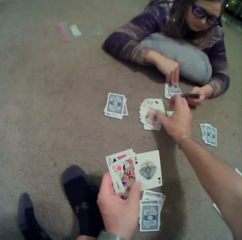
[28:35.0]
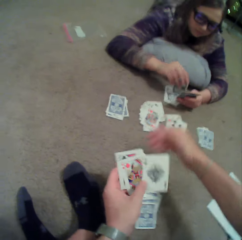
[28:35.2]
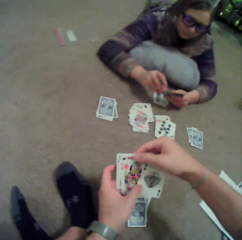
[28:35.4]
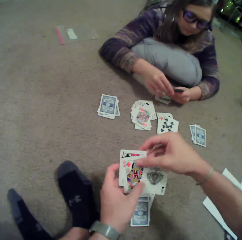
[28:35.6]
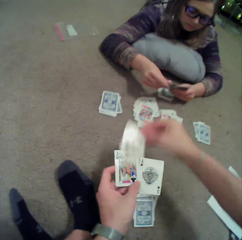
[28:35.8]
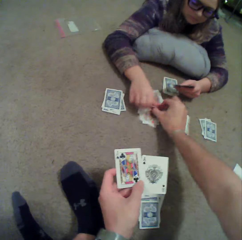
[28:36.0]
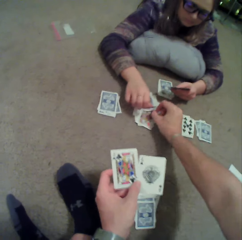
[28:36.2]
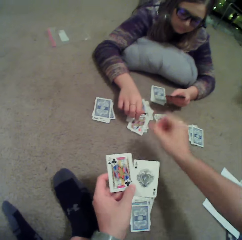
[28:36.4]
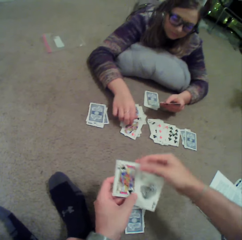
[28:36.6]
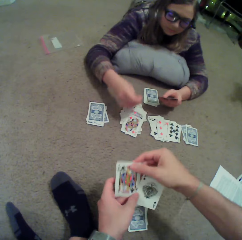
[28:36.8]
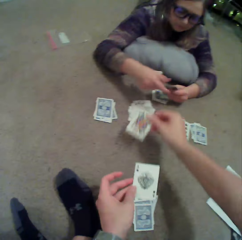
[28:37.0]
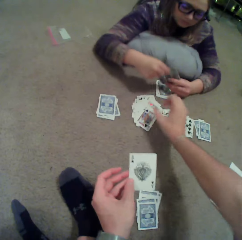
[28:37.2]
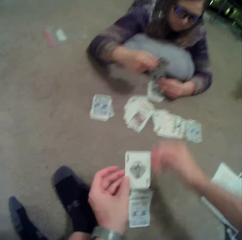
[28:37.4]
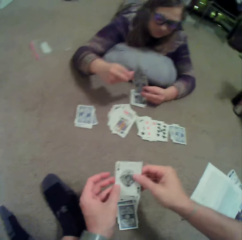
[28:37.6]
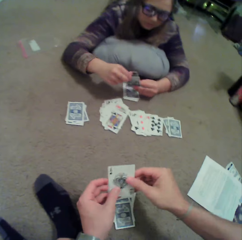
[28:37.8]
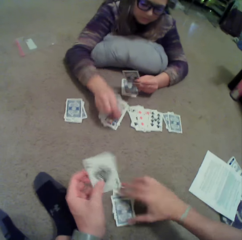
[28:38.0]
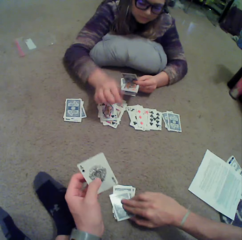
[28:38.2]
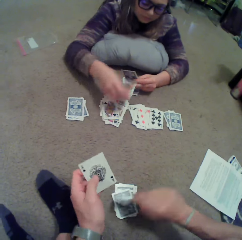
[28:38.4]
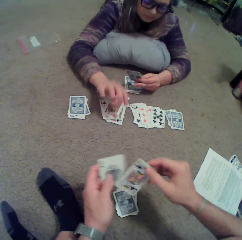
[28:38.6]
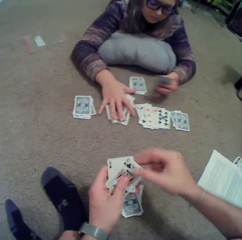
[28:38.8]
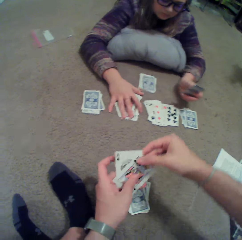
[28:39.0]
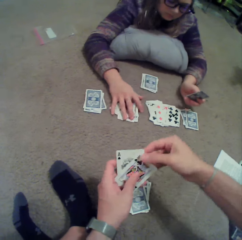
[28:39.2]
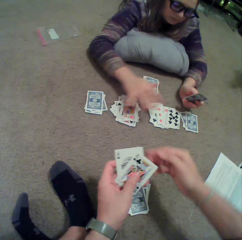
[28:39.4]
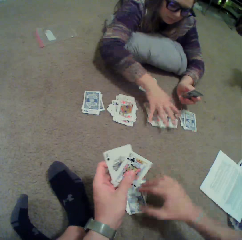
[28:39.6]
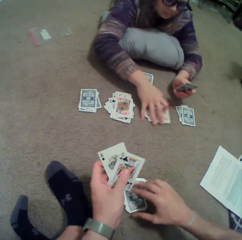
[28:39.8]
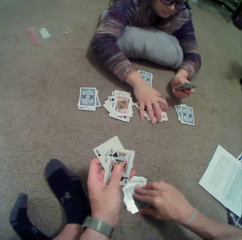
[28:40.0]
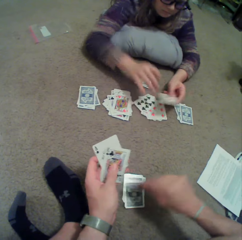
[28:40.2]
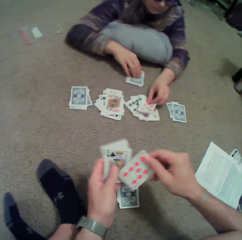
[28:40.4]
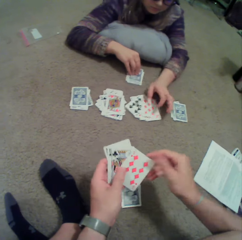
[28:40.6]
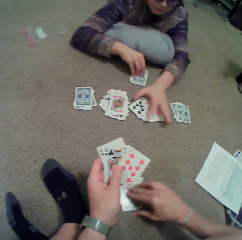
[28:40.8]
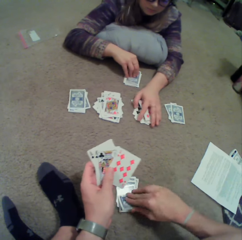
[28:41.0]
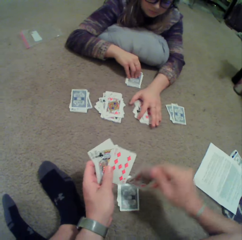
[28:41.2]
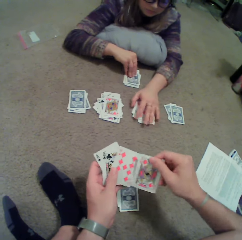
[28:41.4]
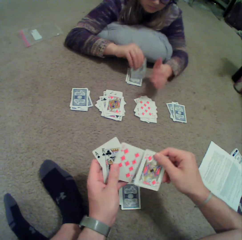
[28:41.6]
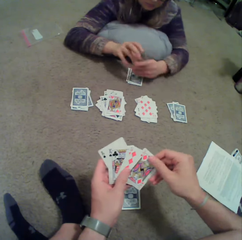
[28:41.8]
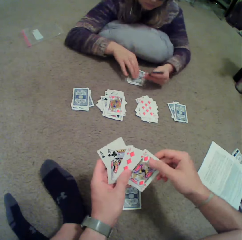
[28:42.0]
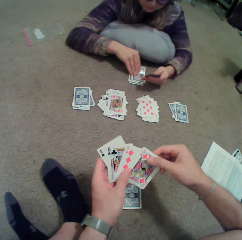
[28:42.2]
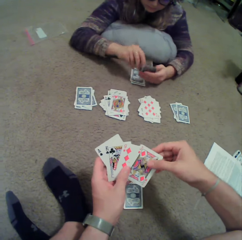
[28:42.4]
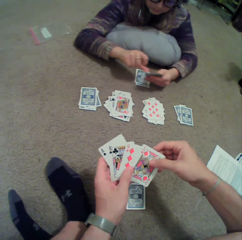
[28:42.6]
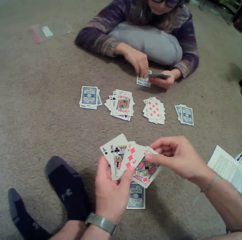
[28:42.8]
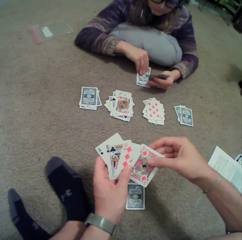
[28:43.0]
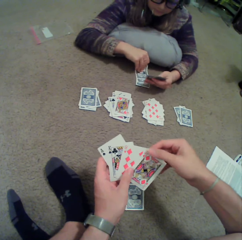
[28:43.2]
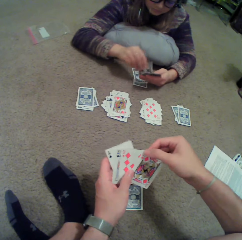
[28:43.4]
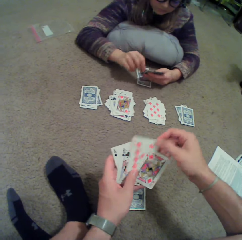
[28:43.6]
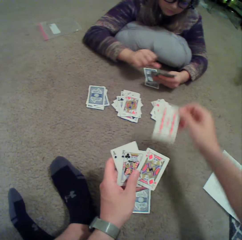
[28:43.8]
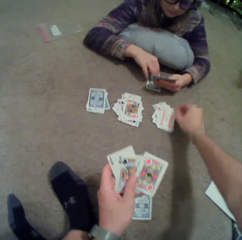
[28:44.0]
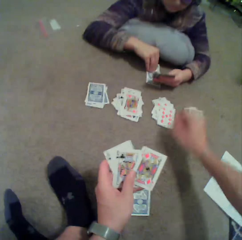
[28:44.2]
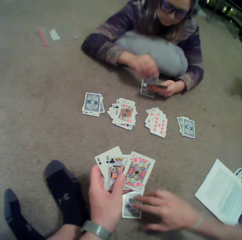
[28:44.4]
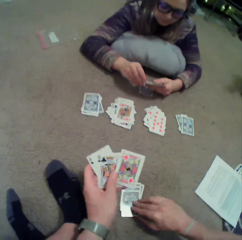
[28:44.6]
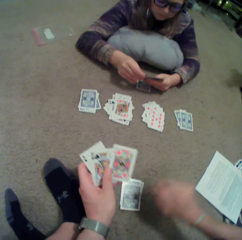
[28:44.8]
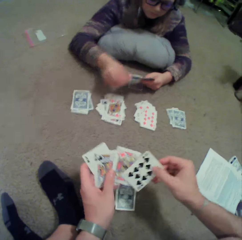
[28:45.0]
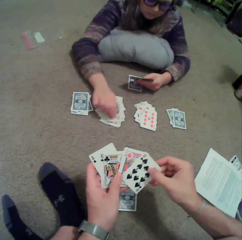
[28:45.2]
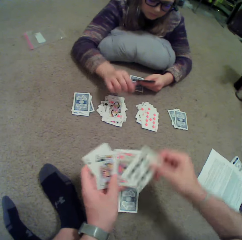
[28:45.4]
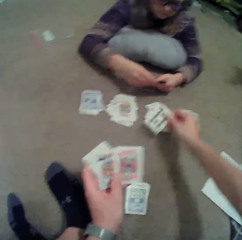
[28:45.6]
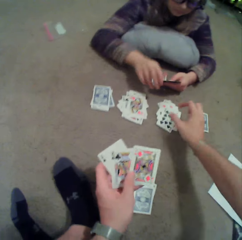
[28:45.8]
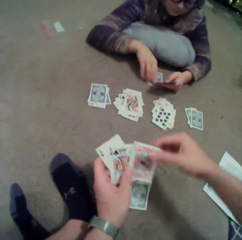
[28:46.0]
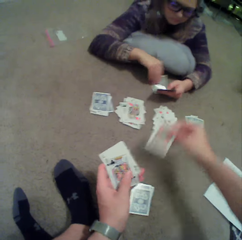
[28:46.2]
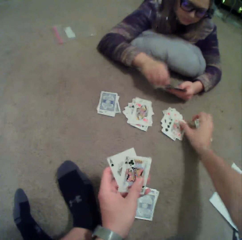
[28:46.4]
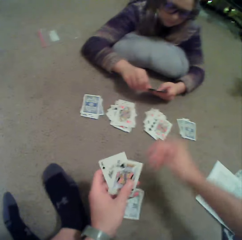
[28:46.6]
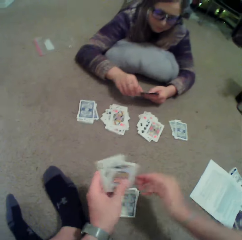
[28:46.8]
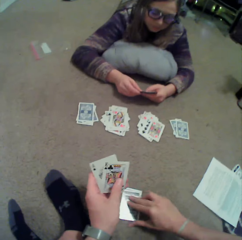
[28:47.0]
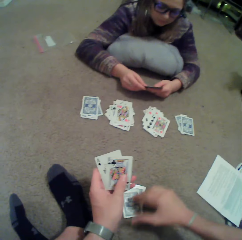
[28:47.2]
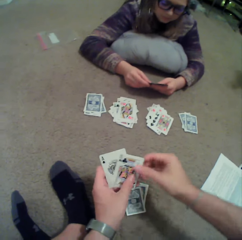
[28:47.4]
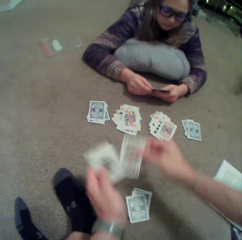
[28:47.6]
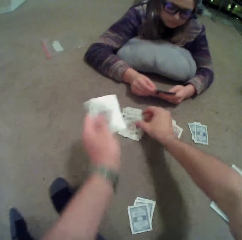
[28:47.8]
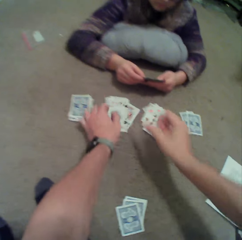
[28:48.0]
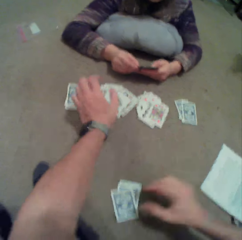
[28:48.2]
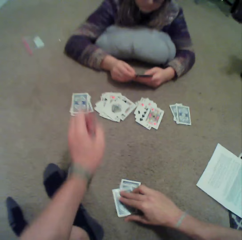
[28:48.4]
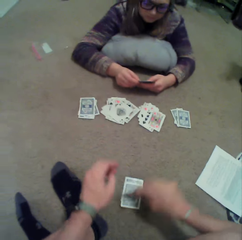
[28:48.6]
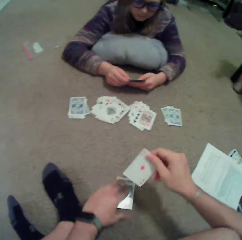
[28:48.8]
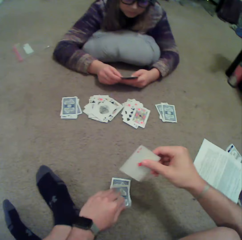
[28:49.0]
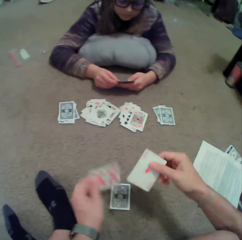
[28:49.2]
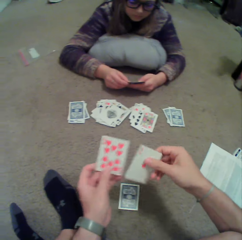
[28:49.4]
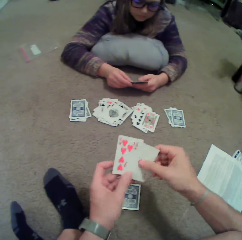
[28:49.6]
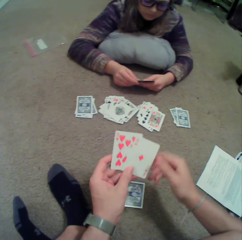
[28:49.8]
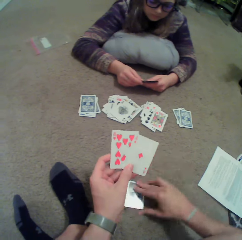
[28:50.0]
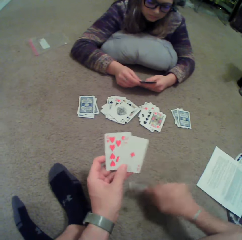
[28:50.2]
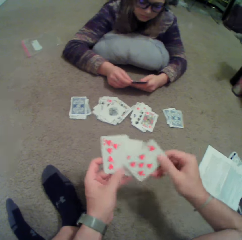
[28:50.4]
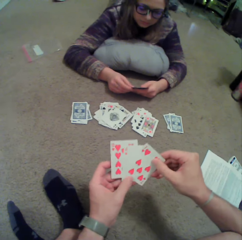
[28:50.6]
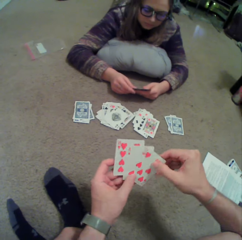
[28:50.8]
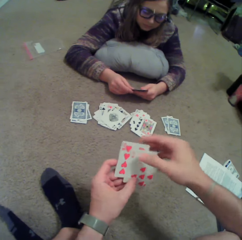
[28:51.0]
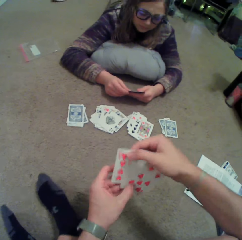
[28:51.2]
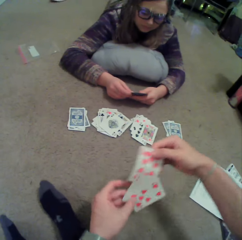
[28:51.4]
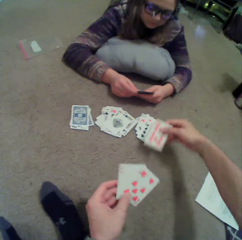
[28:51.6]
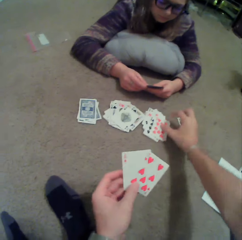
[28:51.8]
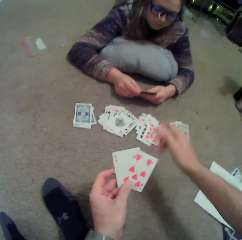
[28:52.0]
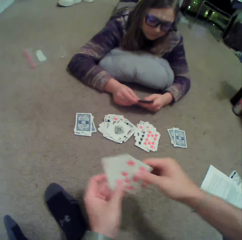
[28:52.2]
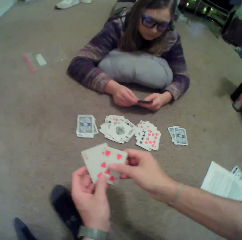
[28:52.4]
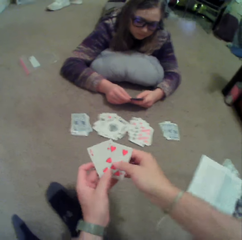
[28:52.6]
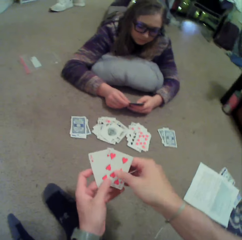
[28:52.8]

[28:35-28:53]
The camera wearer puts a card on the floor. They do so again. A lady puts a card on the floor. The camera wearer puts a card on the floor. The lady puts a card on the floor and touches cards on the floor. The camera wearer picks up a card on the floor. The lady collects cards on the floor and picks up a card on the floor. The camera wearer puts a card on the floor. They pick up a card on the floor. The lady puts a card on the floor. The camera wearer puts a card on the floor. They pick up a card on the floor. They put cards on the floor. They pick up a card on the floor repeatedly. They put a card on the floor.

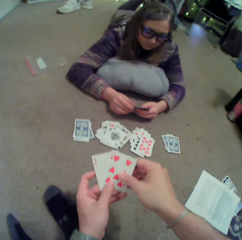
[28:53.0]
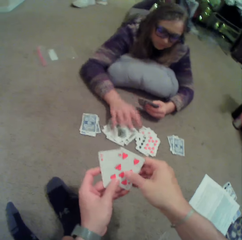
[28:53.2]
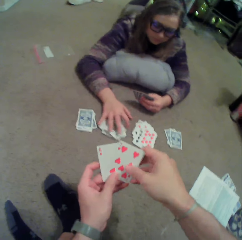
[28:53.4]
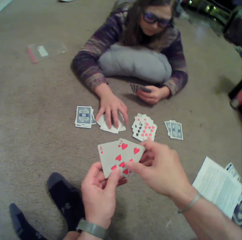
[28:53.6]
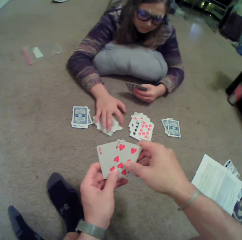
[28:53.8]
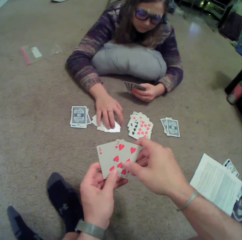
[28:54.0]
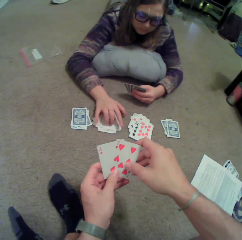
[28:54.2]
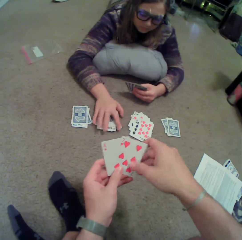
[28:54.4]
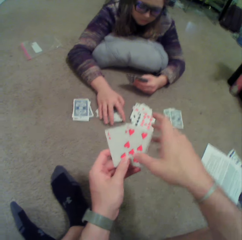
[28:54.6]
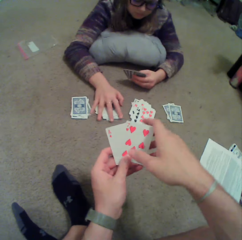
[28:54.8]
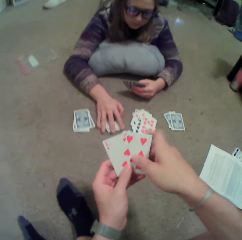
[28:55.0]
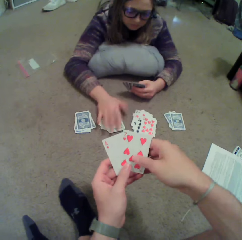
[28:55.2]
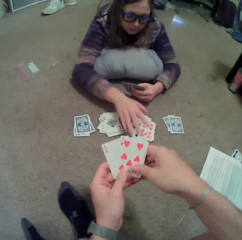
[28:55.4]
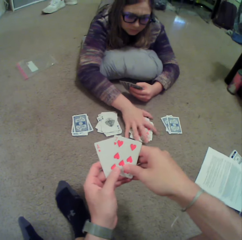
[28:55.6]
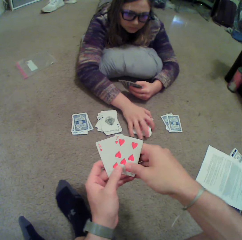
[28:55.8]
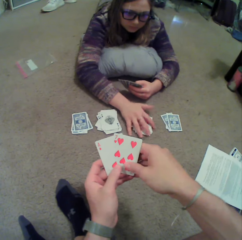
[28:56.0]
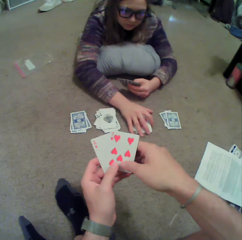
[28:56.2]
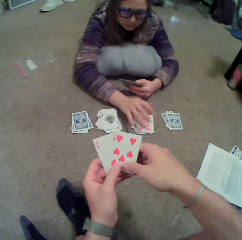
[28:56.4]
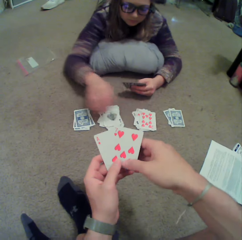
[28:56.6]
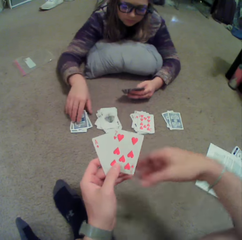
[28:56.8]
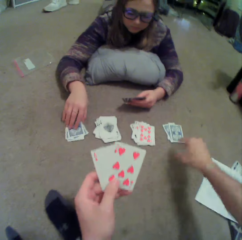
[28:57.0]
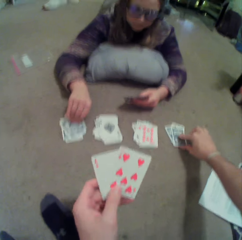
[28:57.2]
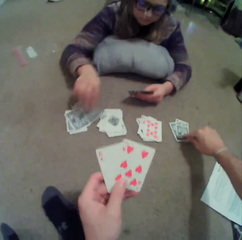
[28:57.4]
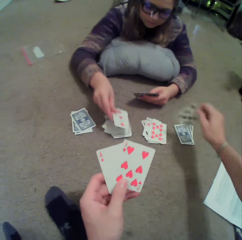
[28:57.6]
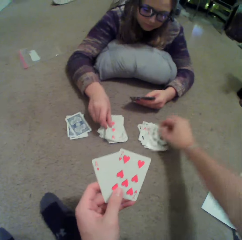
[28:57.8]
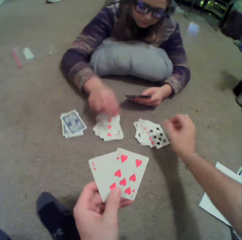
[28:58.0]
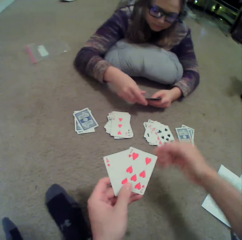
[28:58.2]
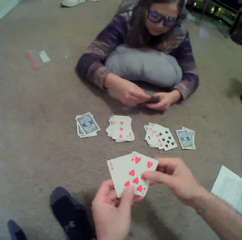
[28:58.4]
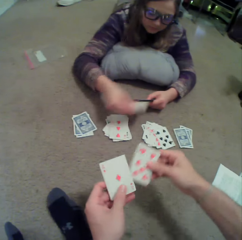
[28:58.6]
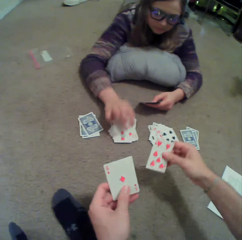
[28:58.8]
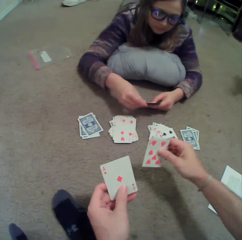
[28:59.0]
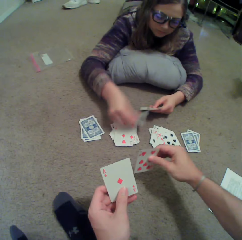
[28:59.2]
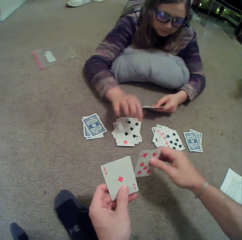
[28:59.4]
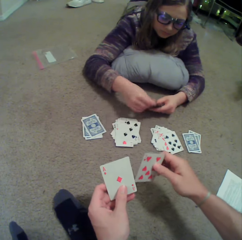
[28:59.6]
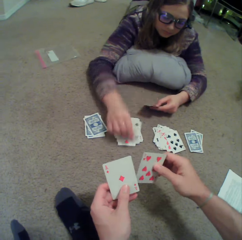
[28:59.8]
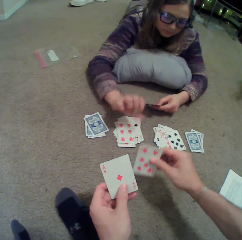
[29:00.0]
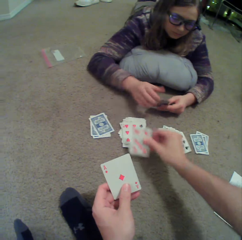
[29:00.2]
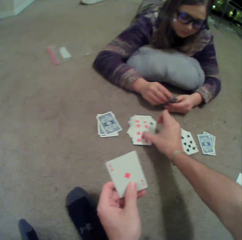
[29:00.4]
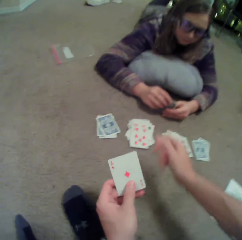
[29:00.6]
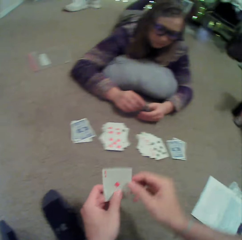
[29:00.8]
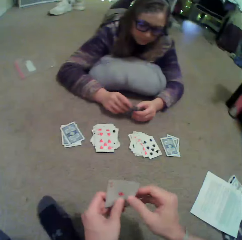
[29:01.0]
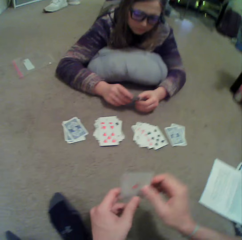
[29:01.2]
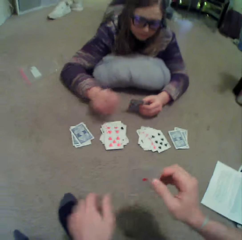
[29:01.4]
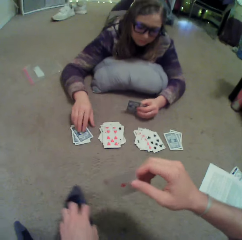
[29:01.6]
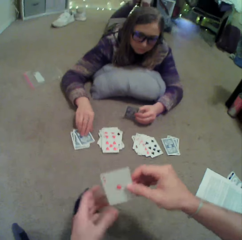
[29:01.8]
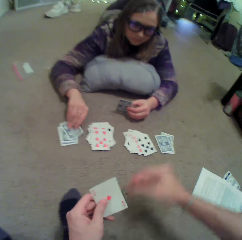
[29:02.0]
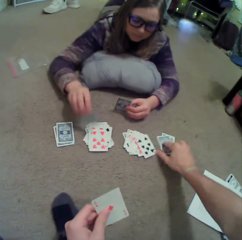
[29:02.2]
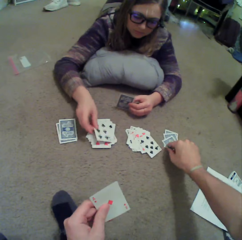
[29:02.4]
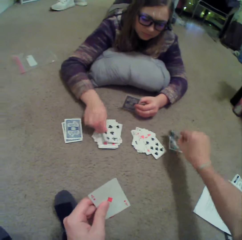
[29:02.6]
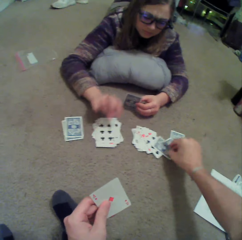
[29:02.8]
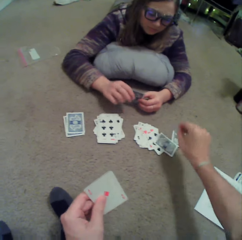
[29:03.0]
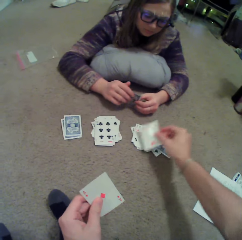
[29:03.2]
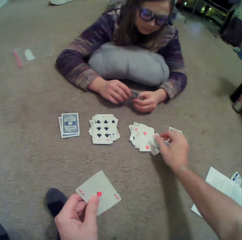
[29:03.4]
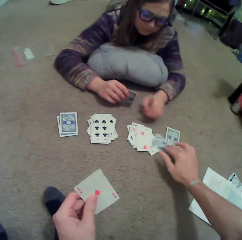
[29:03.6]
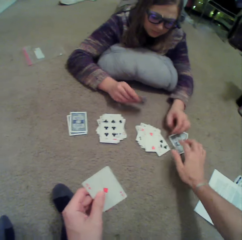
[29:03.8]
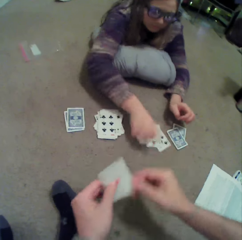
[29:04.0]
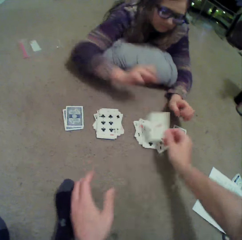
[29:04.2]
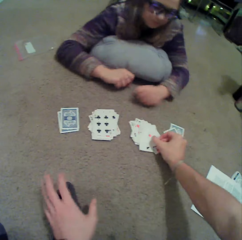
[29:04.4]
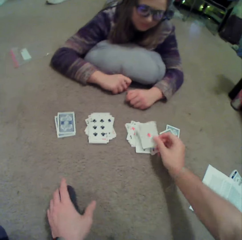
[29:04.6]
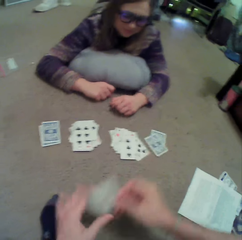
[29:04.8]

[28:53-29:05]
The camera wearer looks around. A lady touches cards on the floor. The lady aligns cards on the floor. The camera wearer picks up a card on the floor. The lady turns the card. The camera wearer turns the card. They put a card on the floor. The lady puts a card on the floor repeatedly. The camera wearer puts a card on the floor. The lady puts a card on the floor. The lady touches the card and turns the card. The camera wearer picks up a card on the floor. They put a card on the floor. They turn the card. The lady puts a card on the floor.
